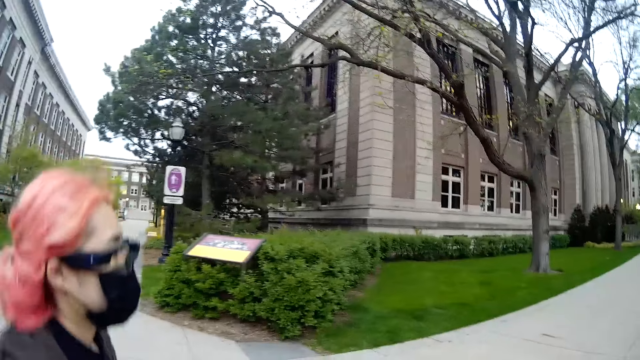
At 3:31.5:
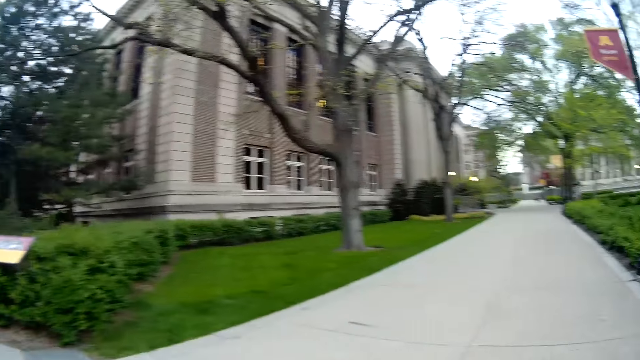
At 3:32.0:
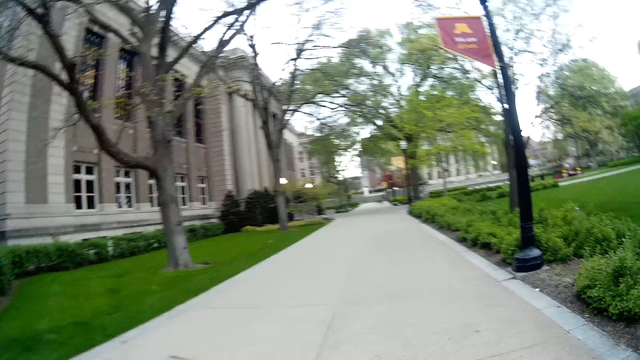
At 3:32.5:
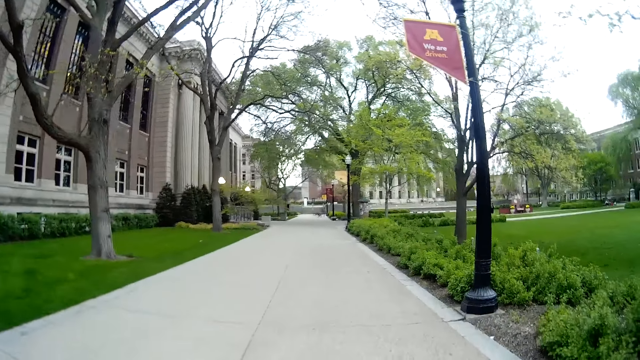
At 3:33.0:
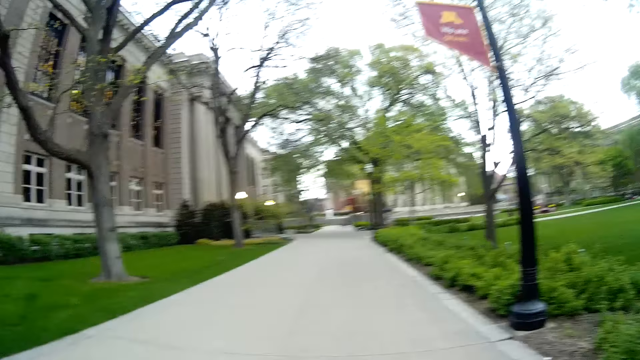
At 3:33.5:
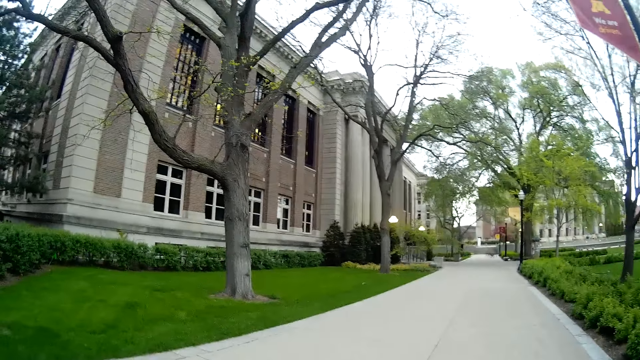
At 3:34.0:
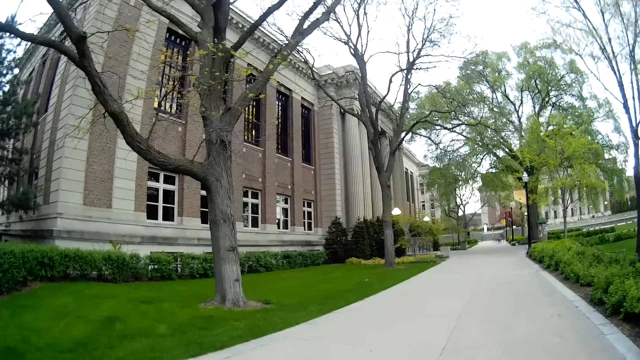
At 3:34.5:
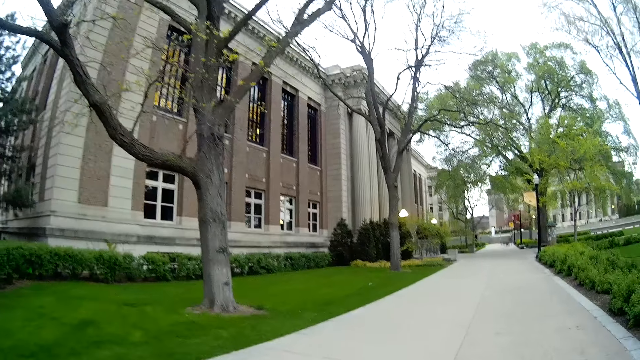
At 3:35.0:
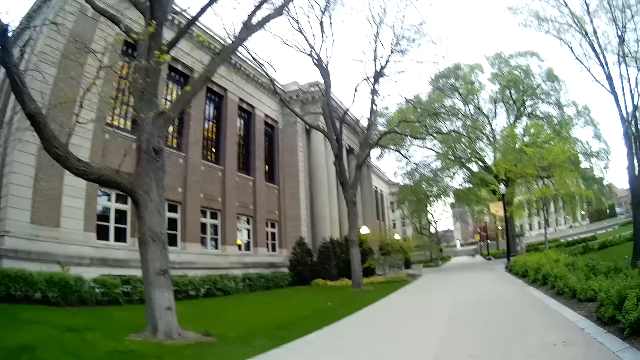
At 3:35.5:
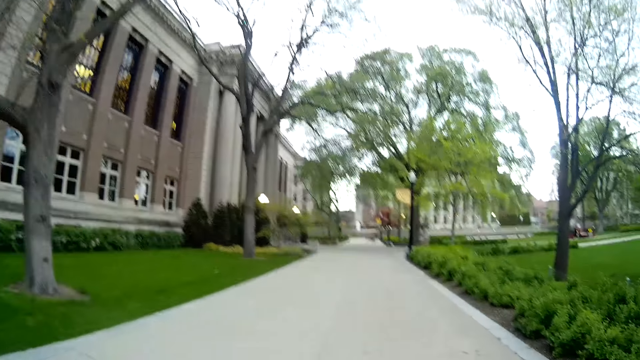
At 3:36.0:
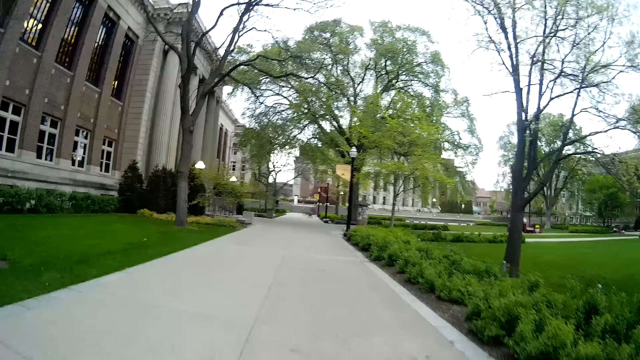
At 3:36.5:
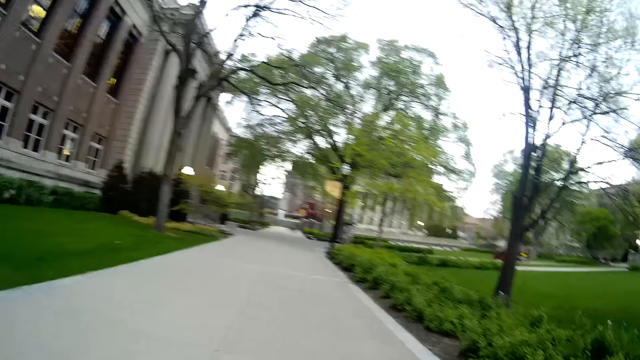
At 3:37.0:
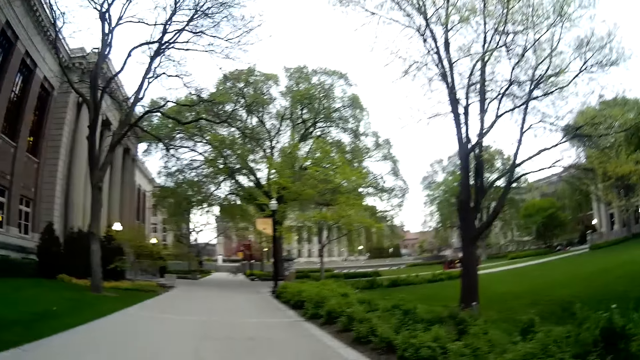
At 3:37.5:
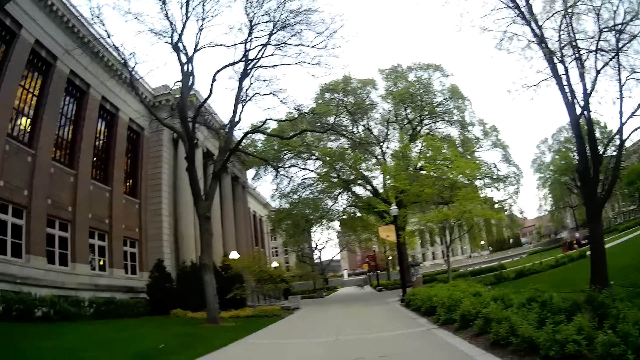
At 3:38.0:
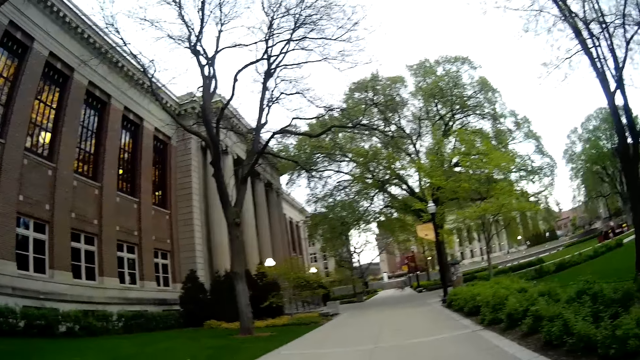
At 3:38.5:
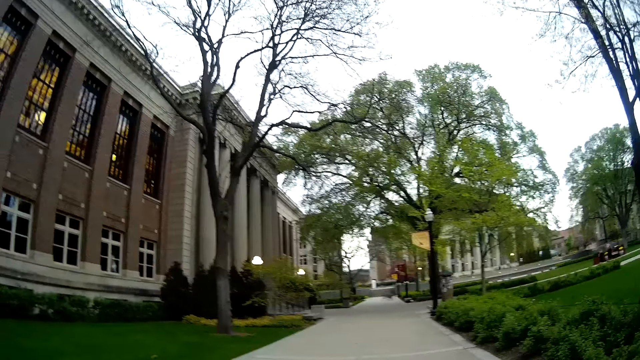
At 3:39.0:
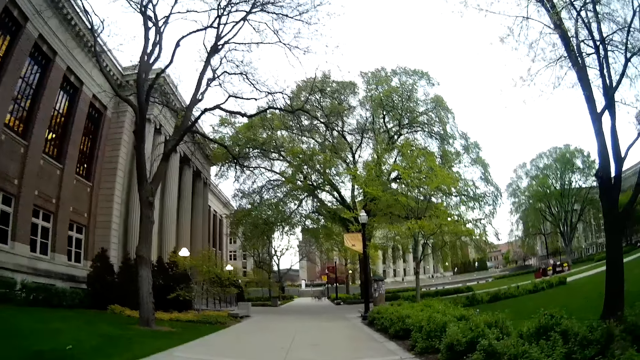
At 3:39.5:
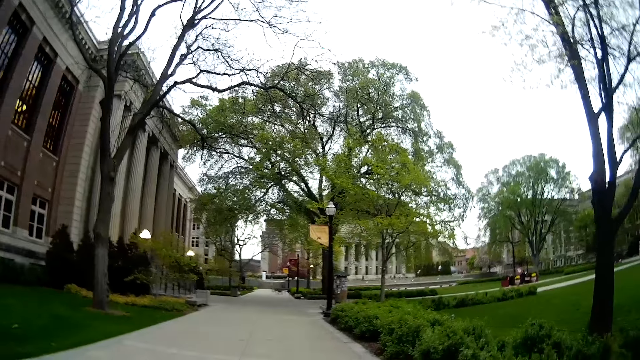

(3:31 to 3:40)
The camera wearer walks on a walkway.

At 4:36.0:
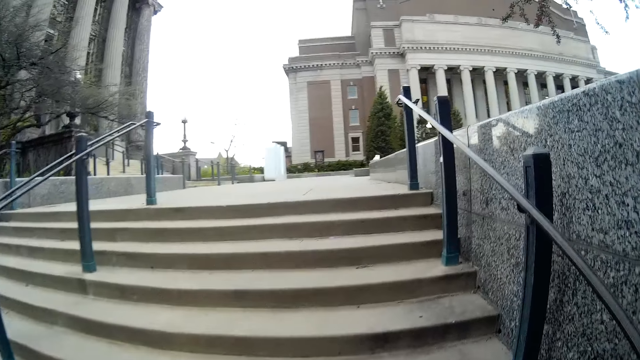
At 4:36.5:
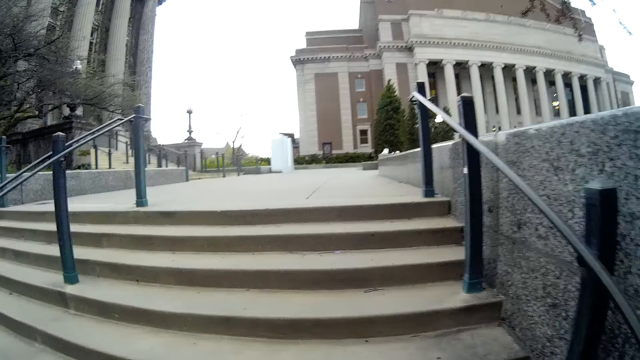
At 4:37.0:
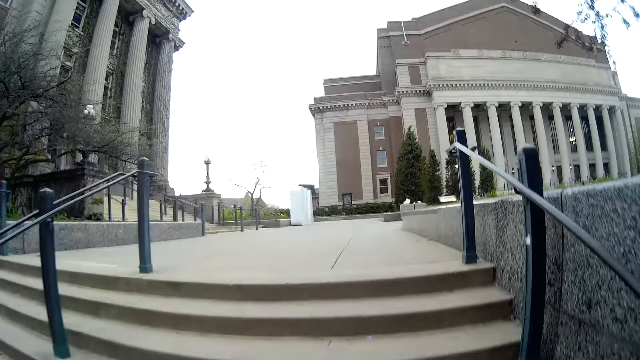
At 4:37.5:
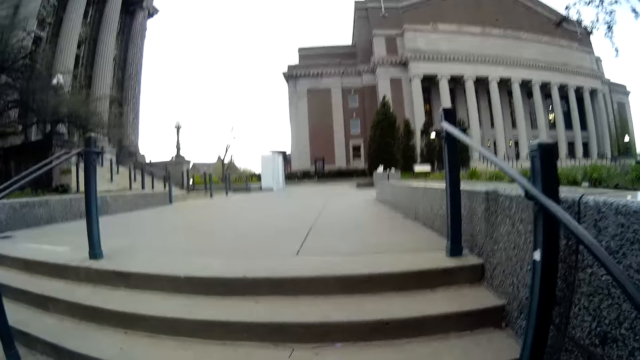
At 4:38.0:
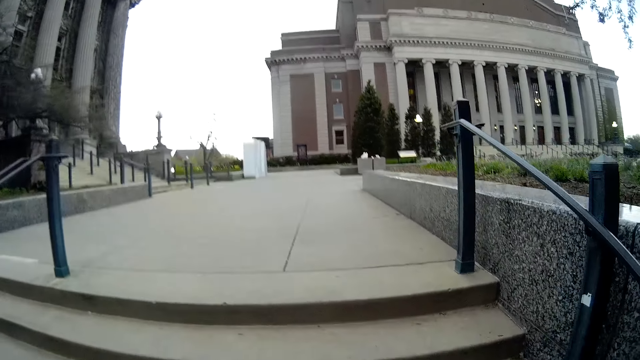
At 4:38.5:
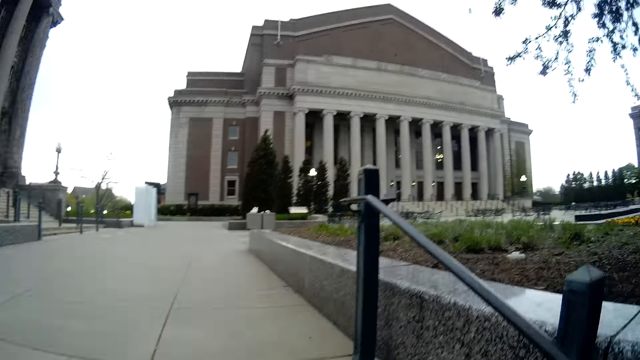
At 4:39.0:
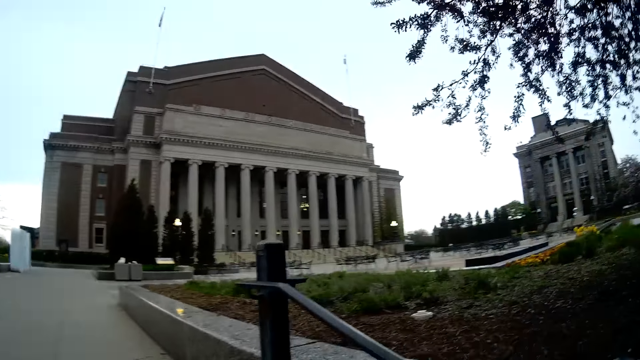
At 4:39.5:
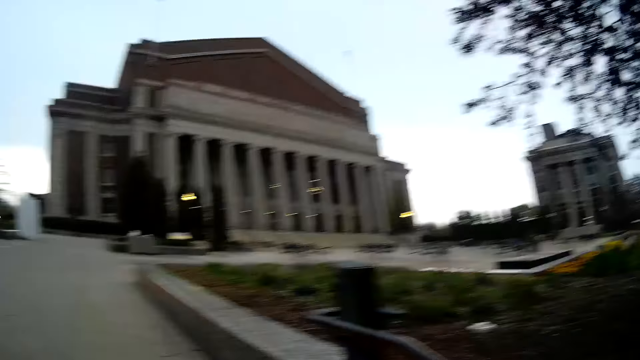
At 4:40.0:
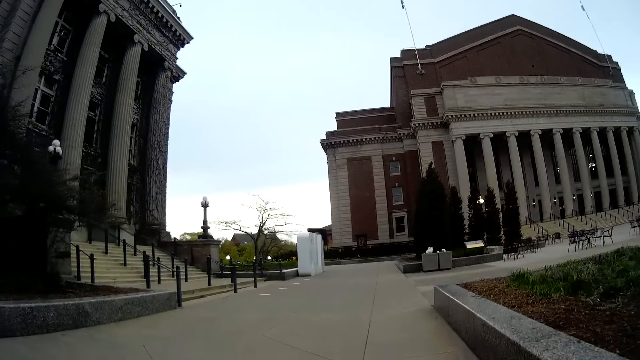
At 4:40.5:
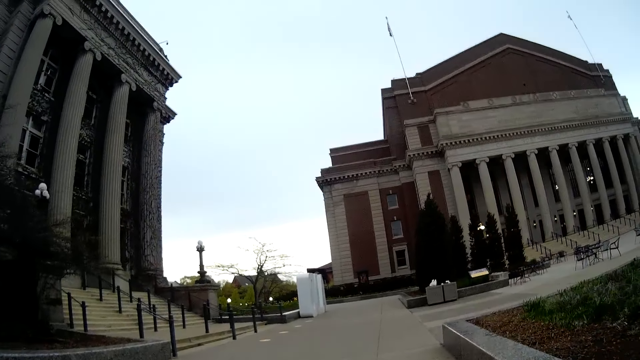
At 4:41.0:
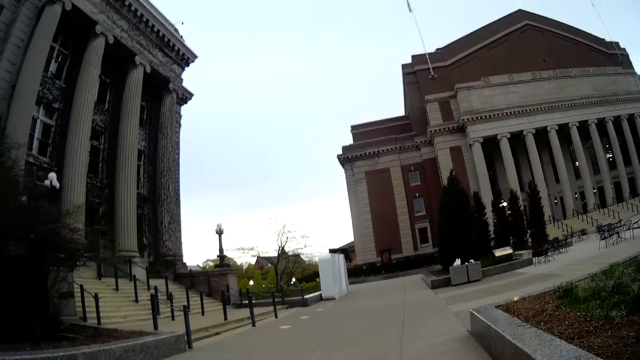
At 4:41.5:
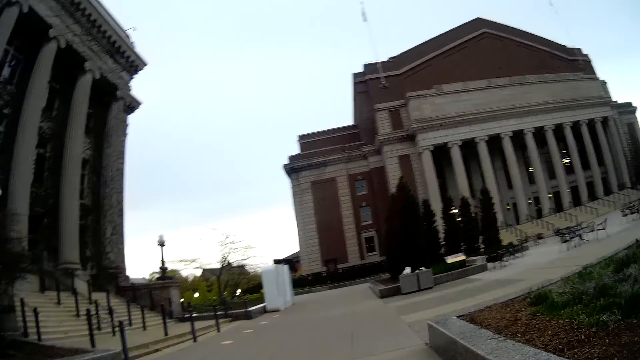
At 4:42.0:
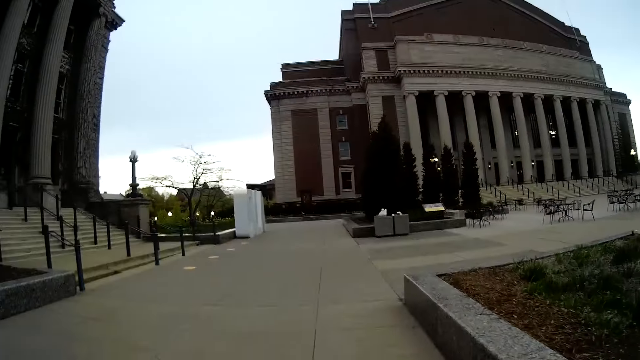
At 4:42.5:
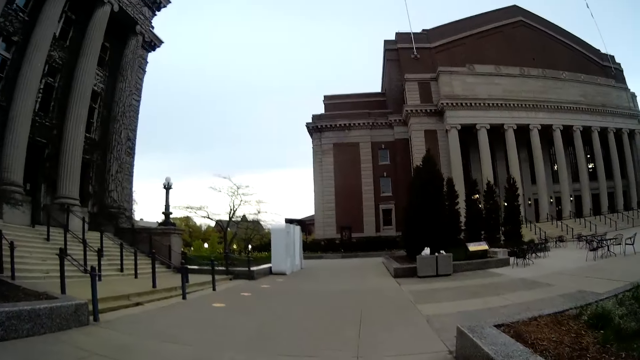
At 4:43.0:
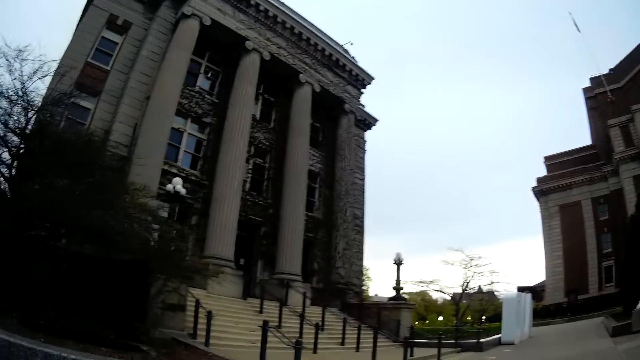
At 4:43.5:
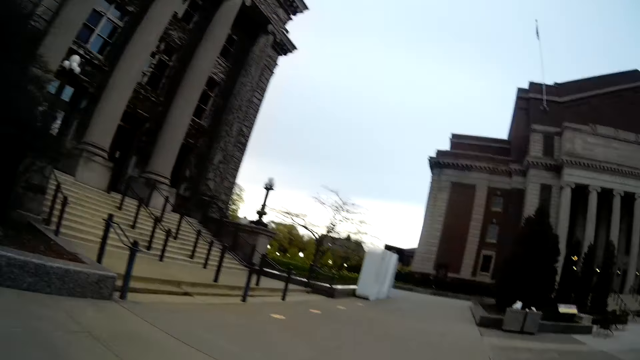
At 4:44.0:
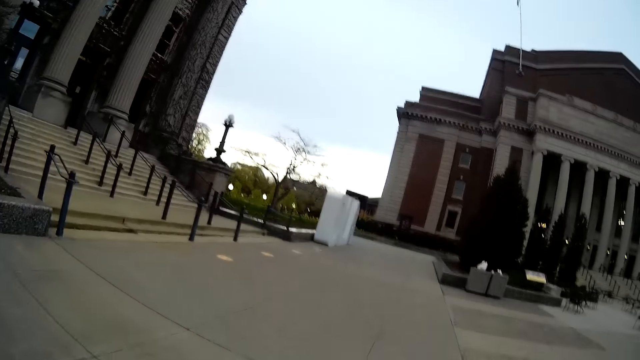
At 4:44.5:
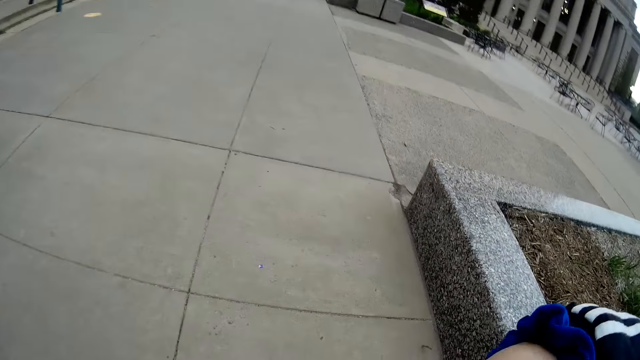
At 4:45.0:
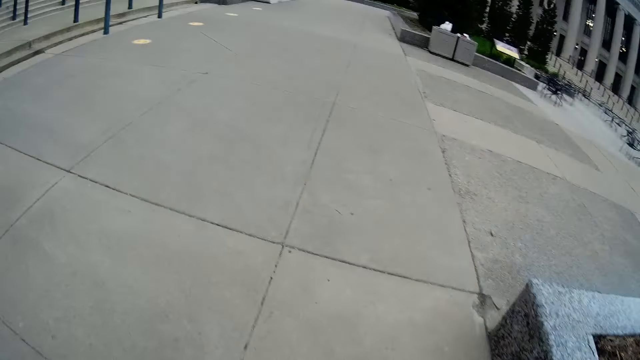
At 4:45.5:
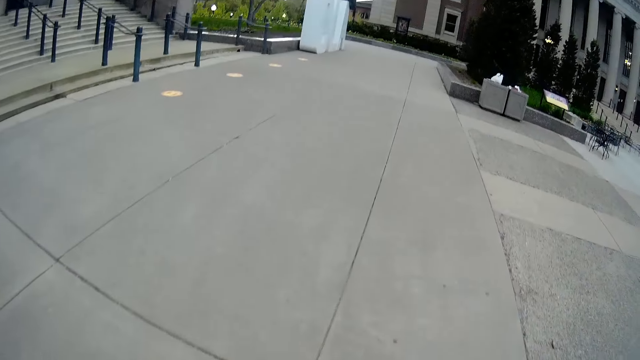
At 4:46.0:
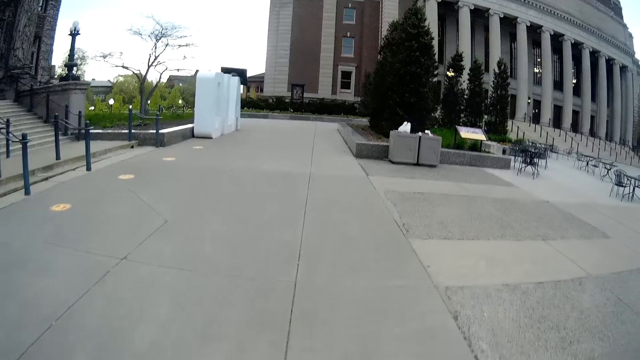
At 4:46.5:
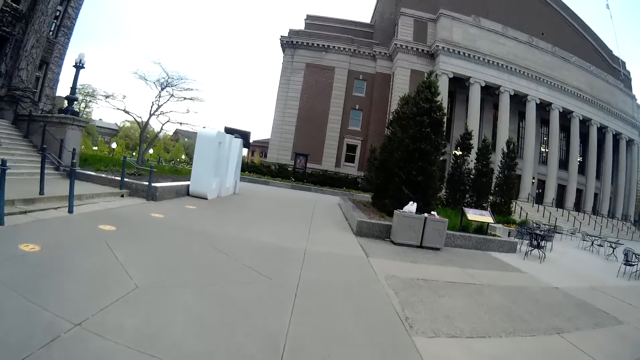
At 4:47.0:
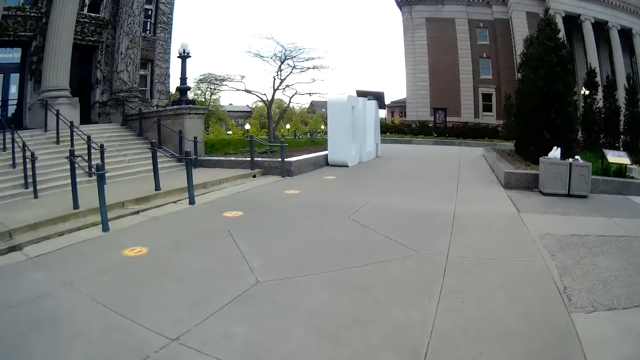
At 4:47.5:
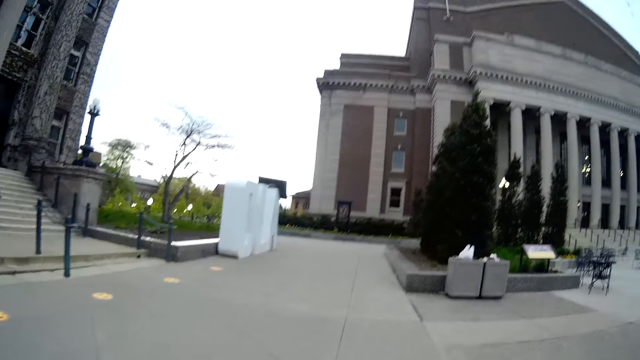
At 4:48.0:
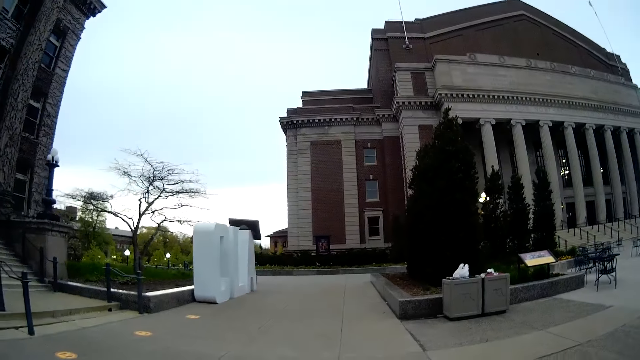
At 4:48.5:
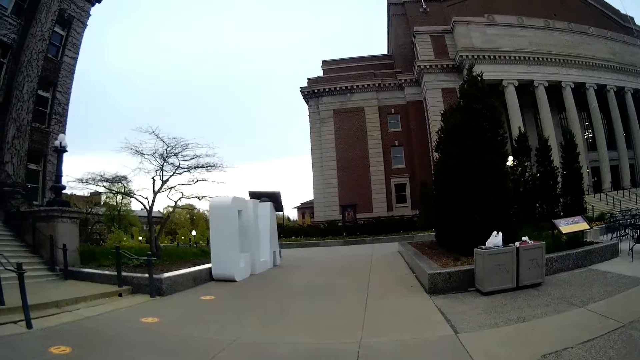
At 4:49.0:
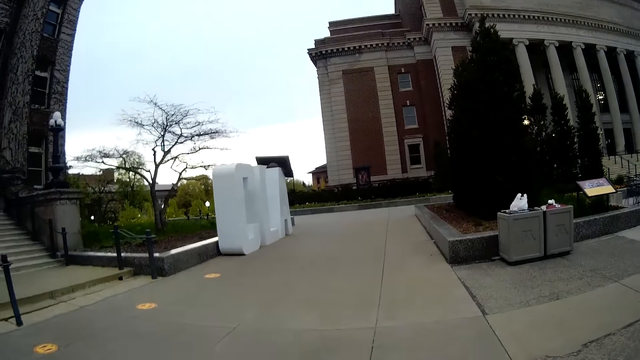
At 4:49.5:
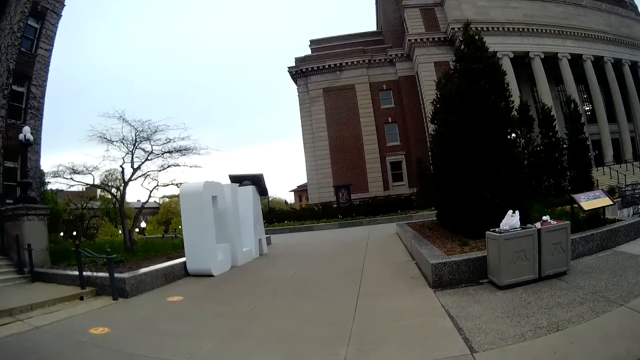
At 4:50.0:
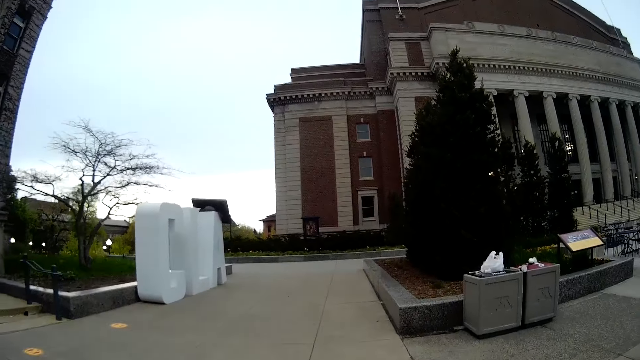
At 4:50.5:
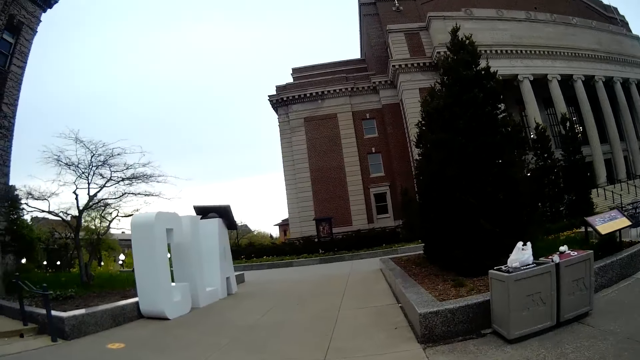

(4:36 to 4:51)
The camera wearer climbs a staircase. They walk on the pavement.
